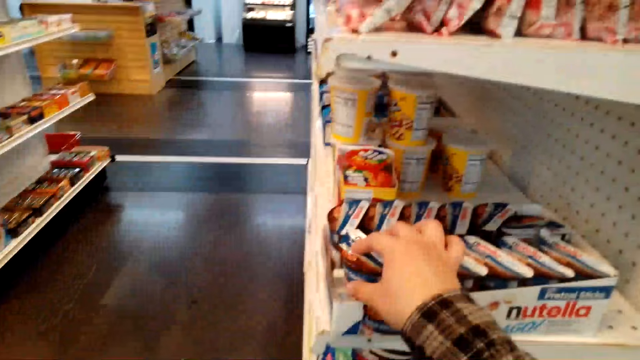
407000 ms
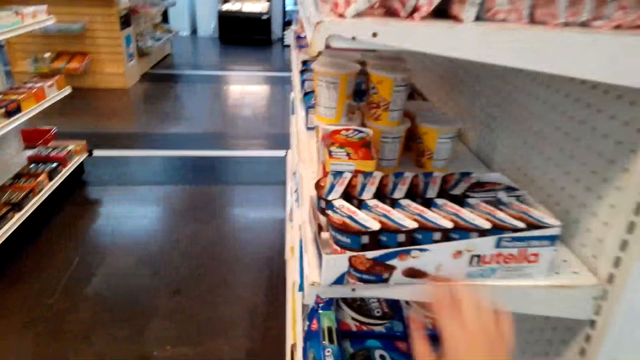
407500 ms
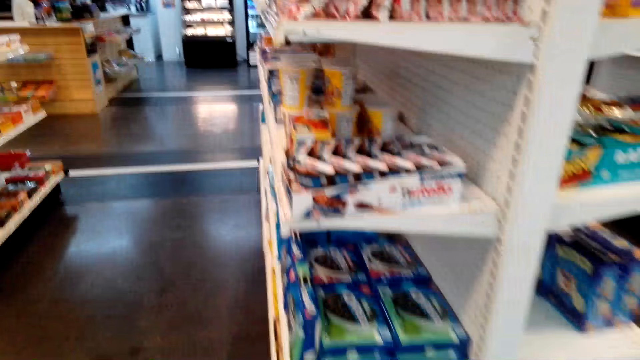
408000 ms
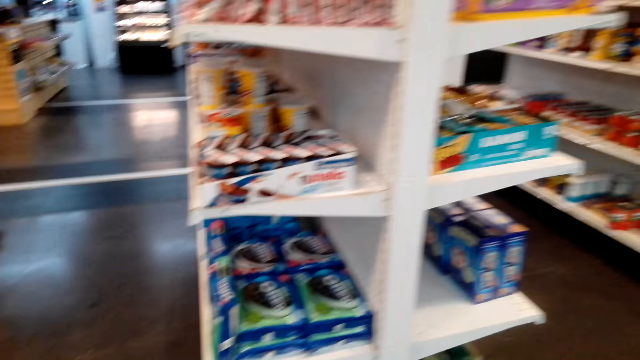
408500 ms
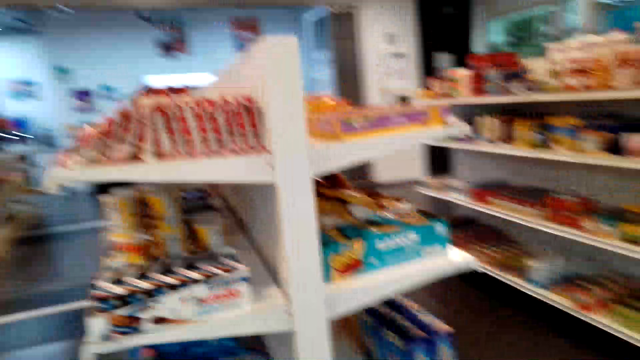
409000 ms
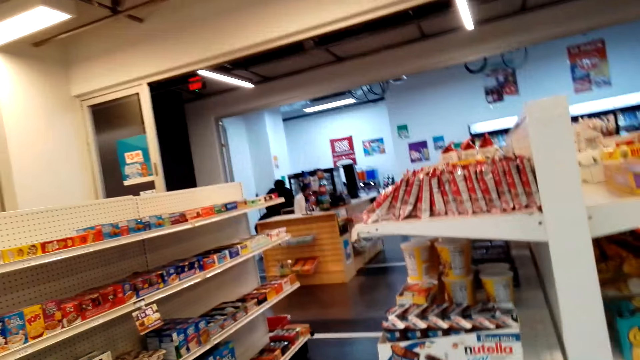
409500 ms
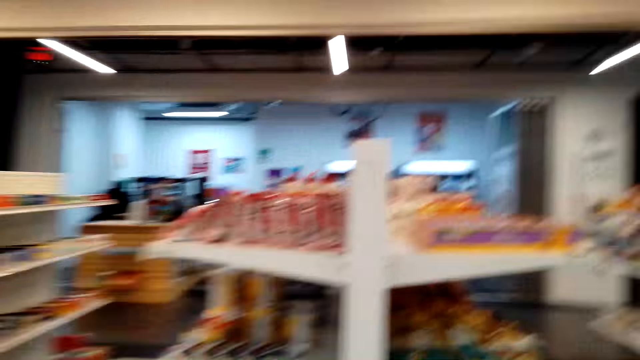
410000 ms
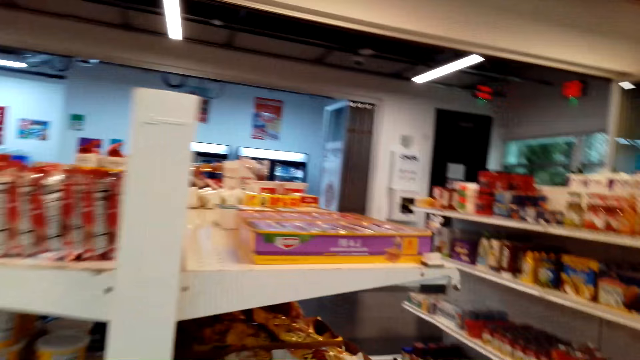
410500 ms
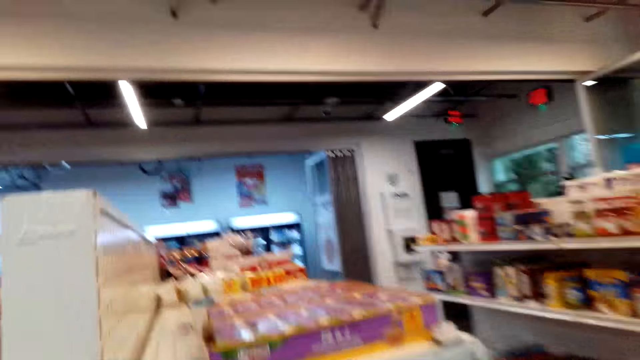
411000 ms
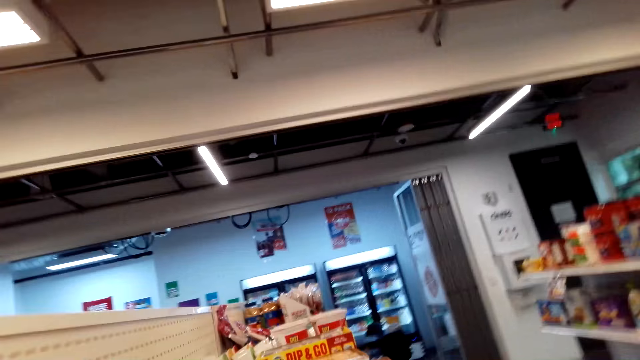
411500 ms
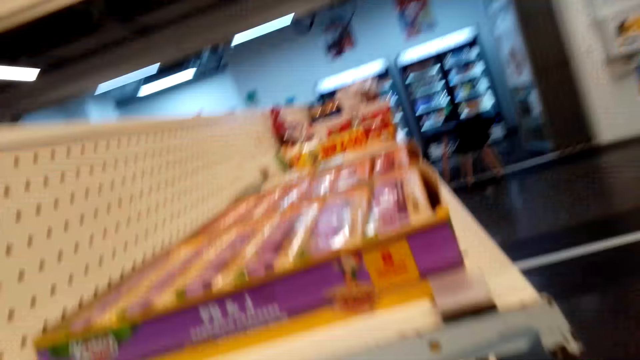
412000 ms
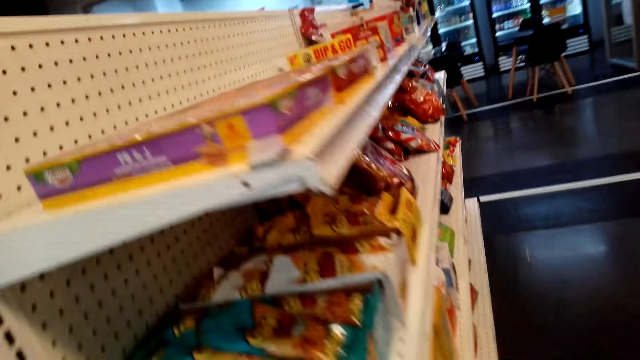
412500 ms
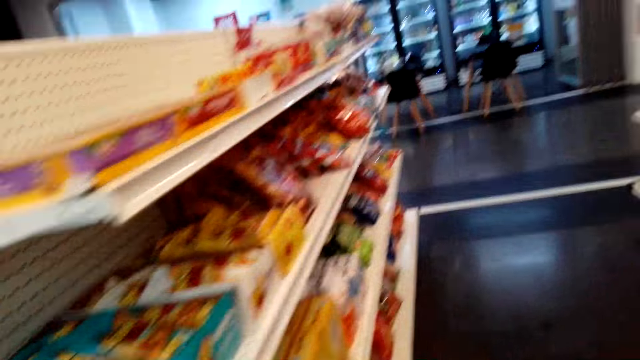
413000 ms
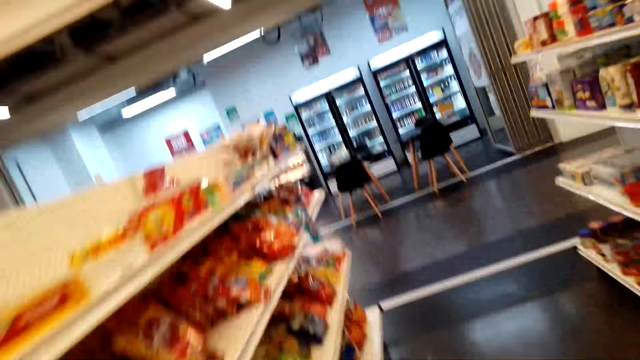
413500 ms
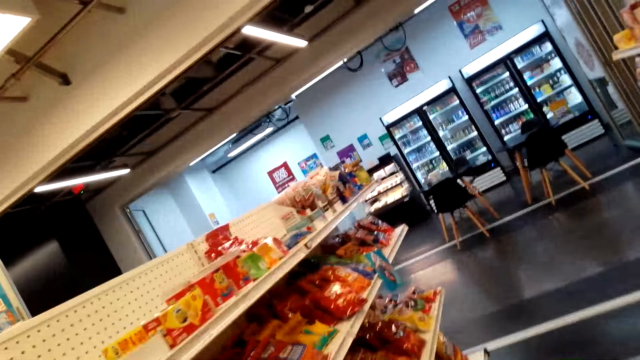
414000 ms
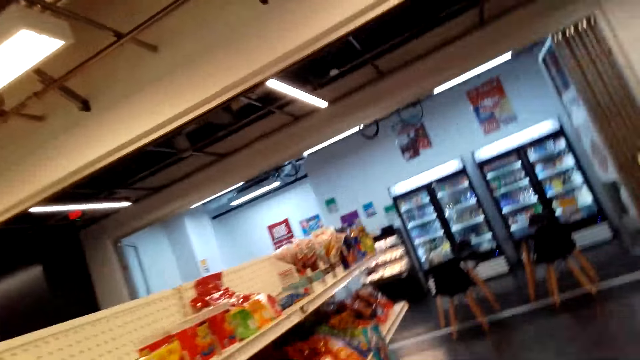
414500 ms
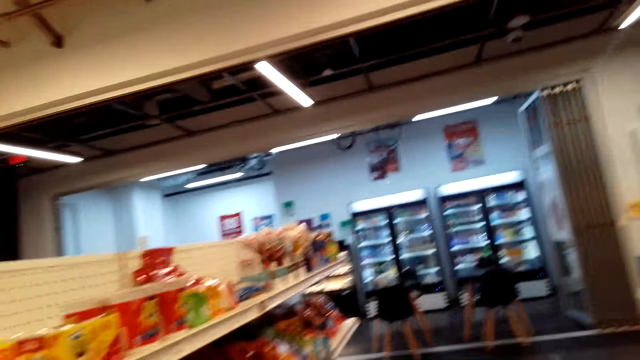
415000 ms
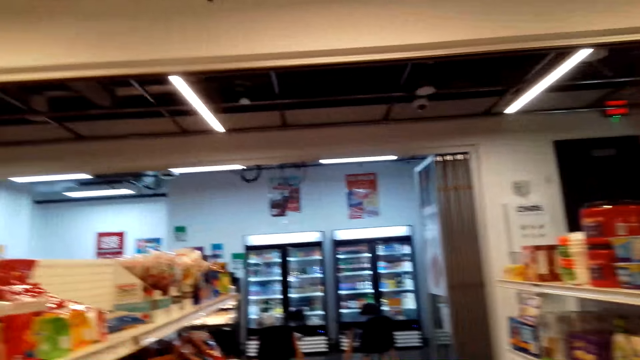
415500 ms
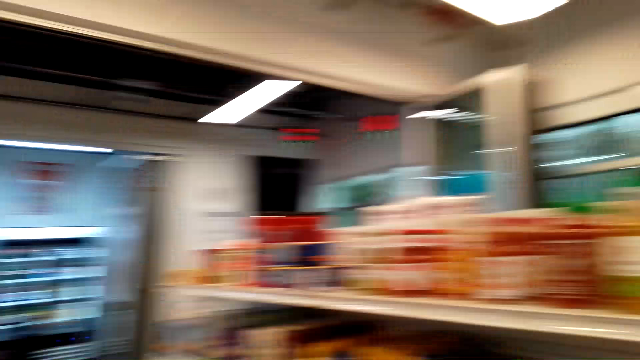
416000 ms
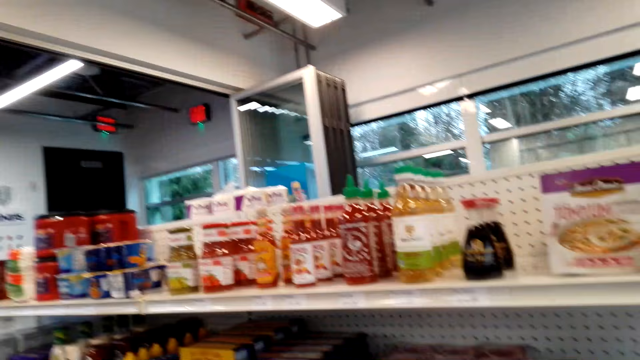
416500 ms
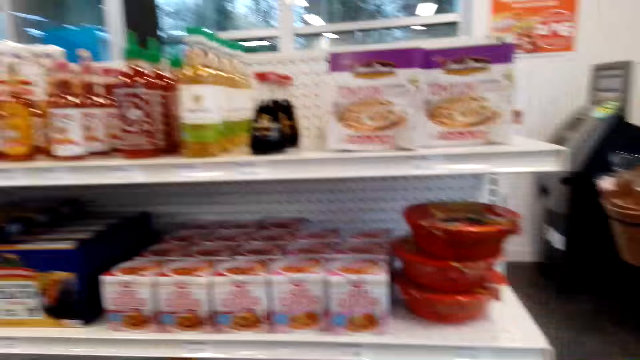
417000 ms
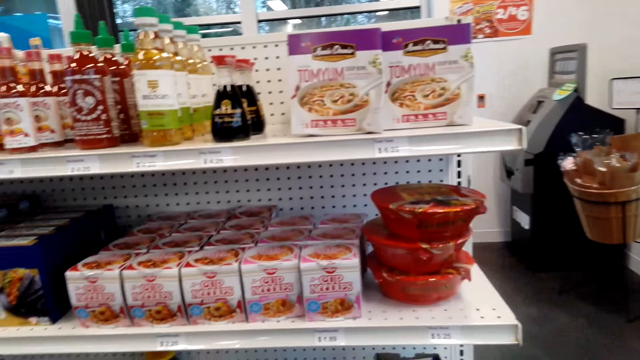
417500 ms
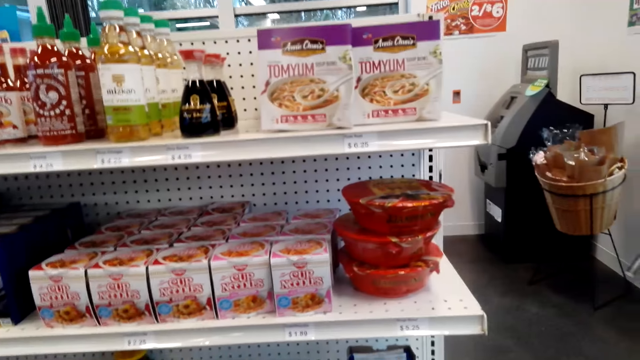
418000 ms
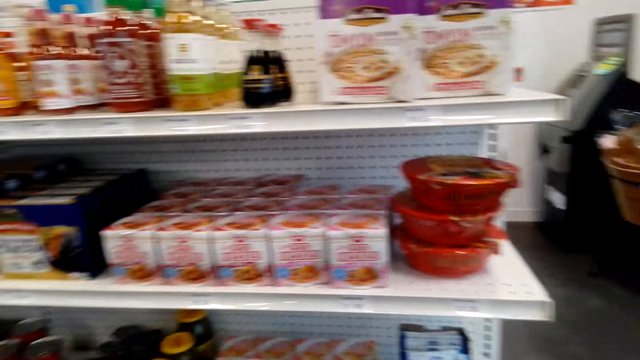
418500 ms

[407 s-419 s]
The camera wearer puts a hand on something. They put the food stuff back on the shelf. They remove the hand from an object. They walk around. They look at the food stuff on the shelves.

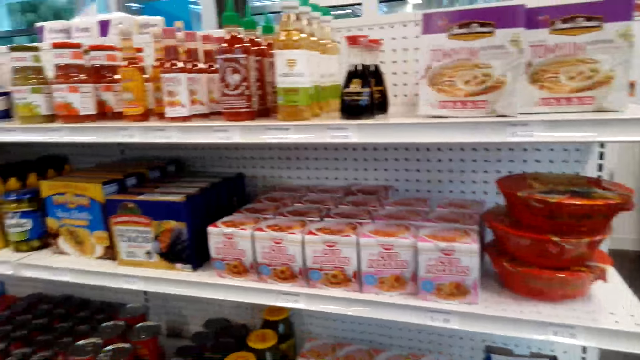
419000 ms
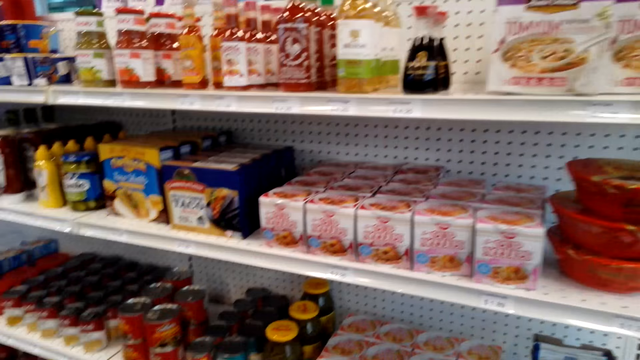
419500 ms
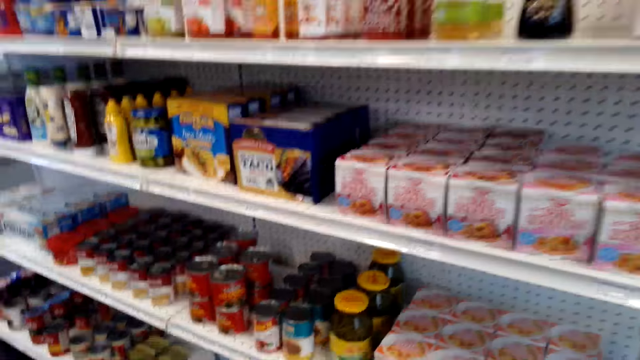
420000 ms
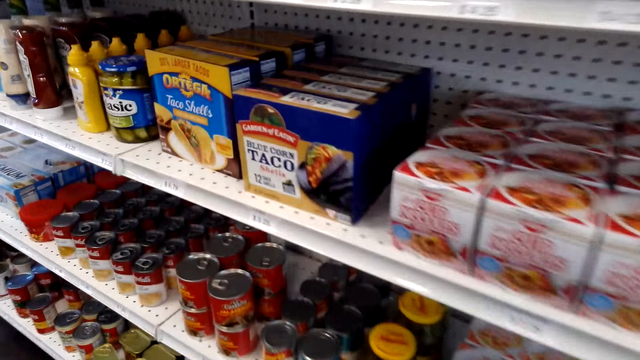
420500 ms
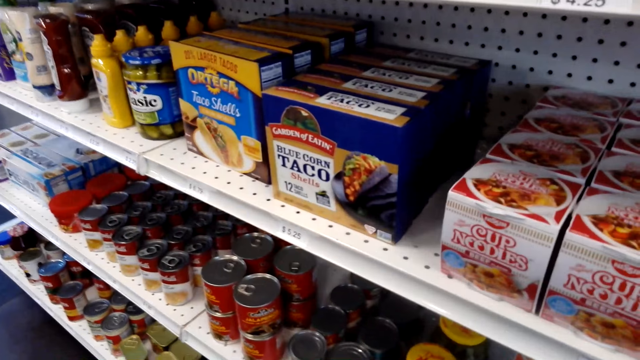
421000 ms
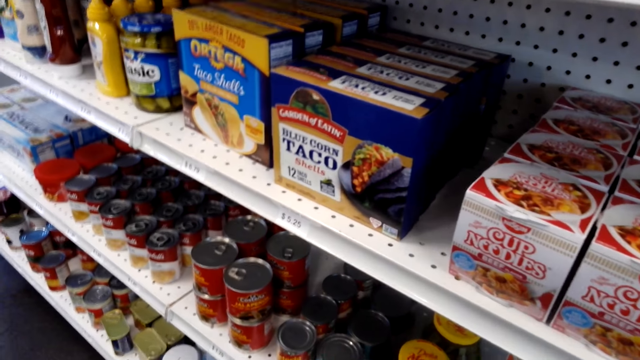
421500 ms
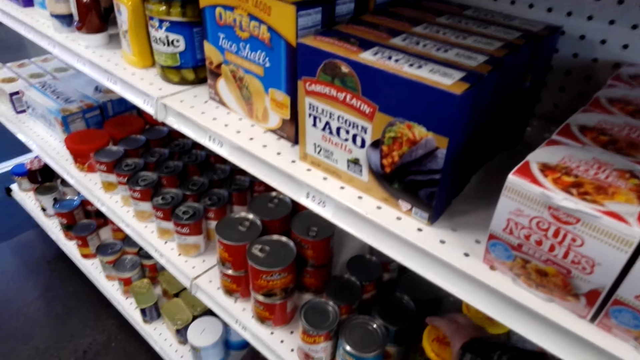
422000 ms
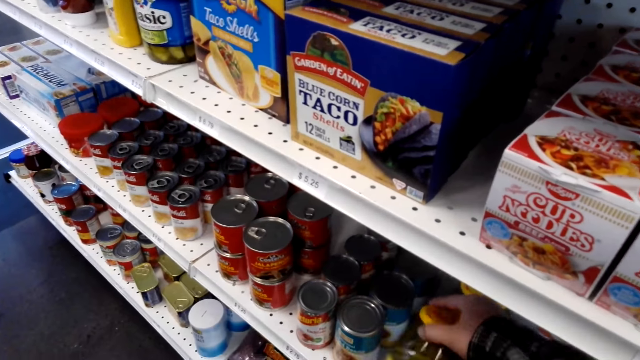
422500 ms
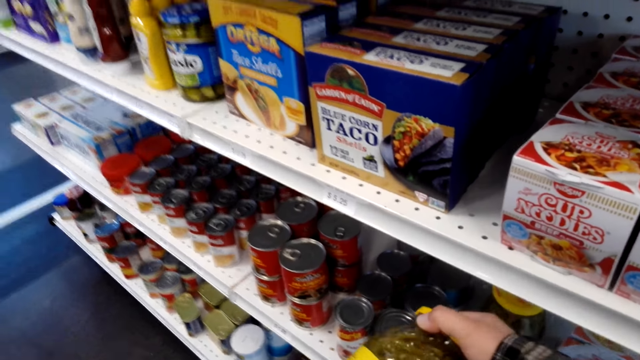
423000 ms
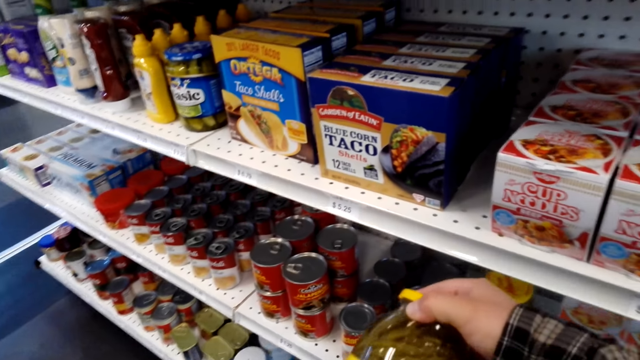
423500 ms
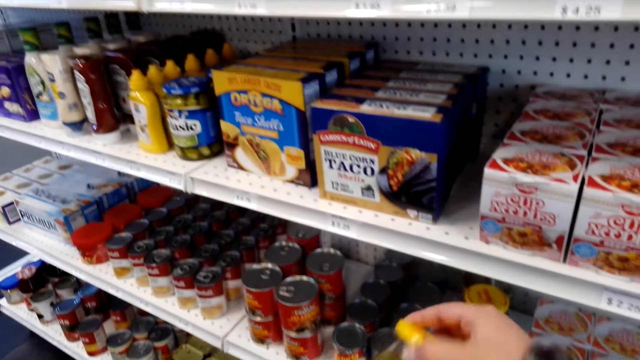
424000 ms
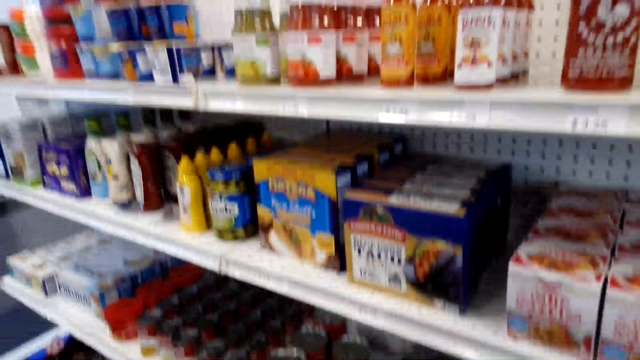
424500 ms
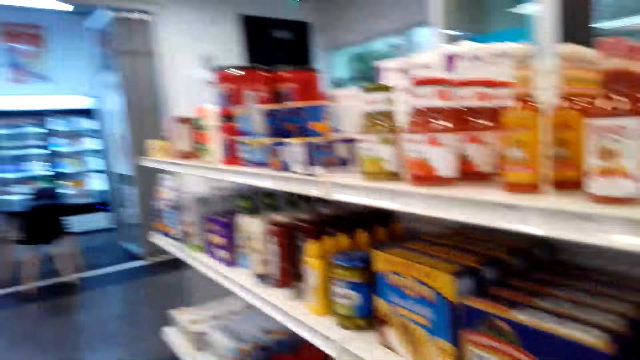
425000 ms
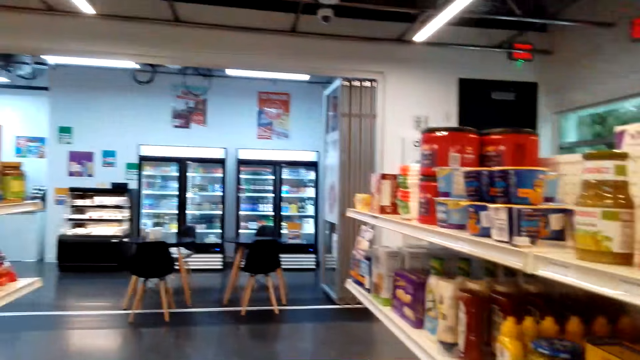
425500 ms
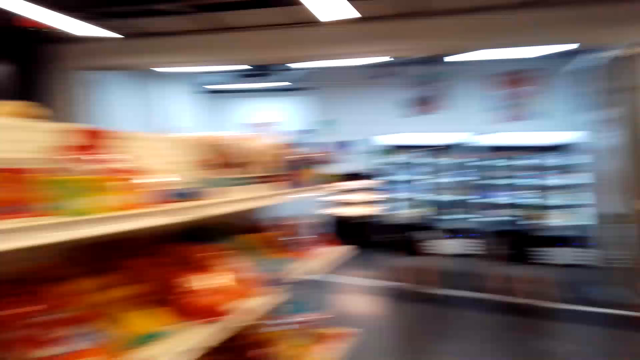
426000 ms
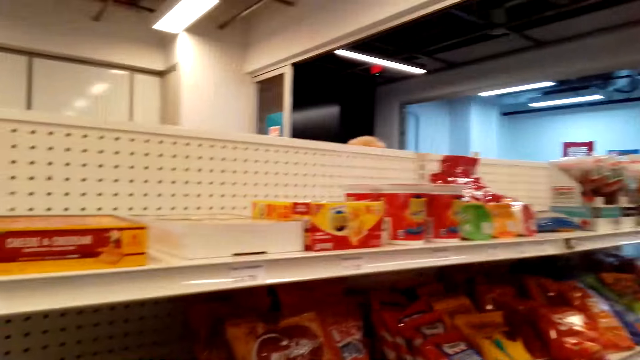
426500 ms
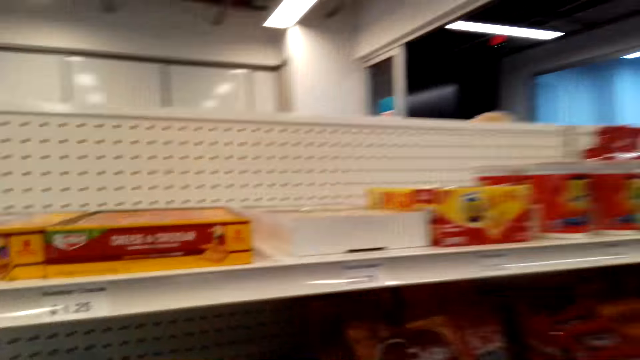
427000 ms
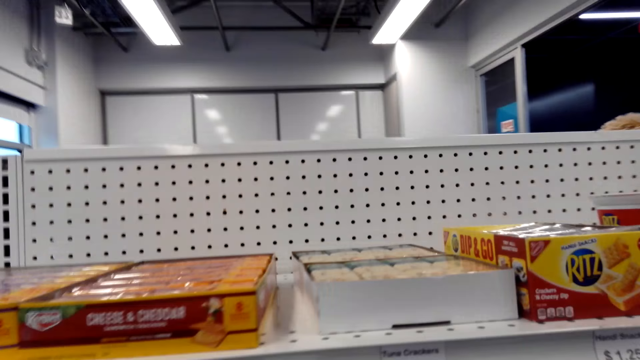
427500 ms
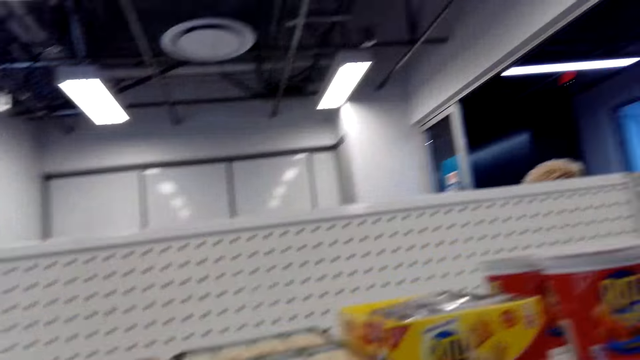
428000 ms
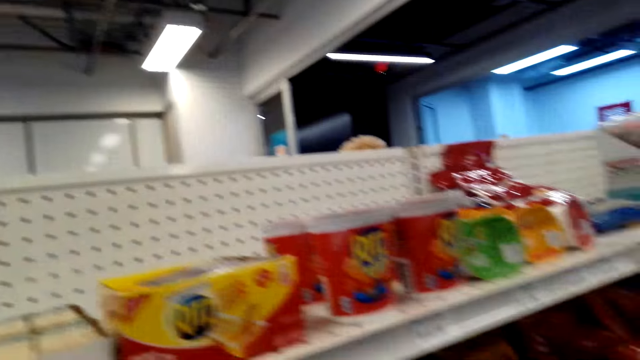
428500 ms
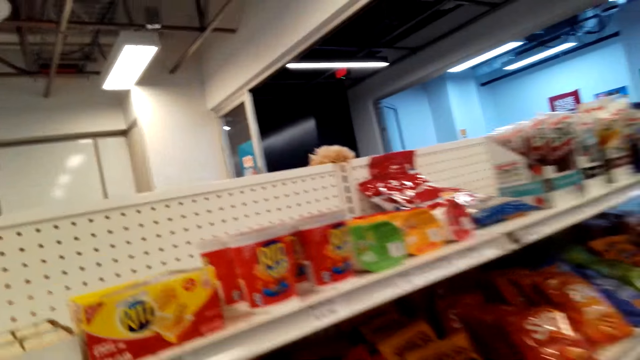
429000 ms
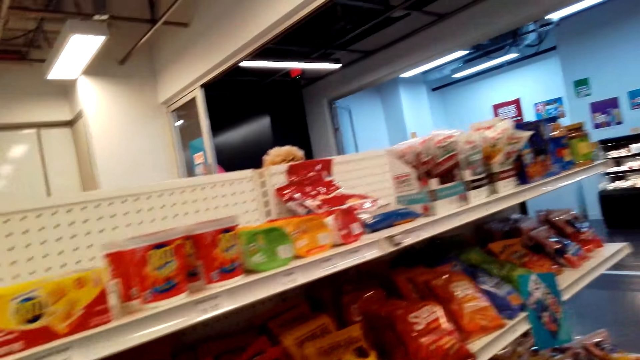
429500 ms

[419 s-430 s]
The camera wearer looks at the shelf. They collect a jar or can. They look around.
